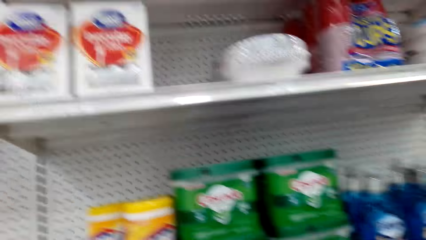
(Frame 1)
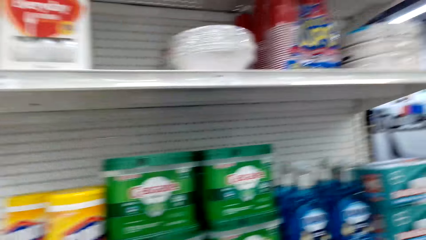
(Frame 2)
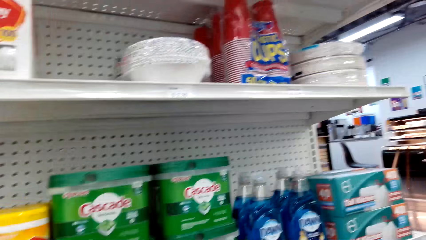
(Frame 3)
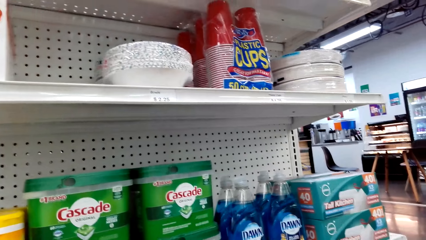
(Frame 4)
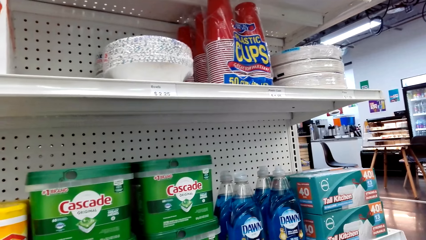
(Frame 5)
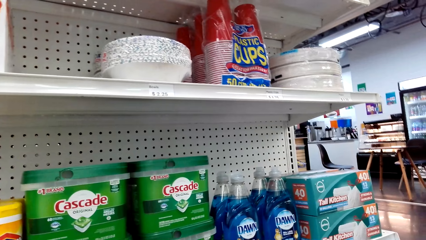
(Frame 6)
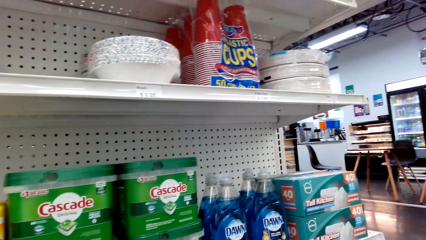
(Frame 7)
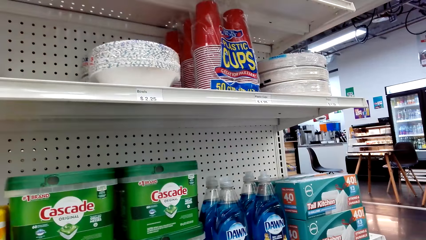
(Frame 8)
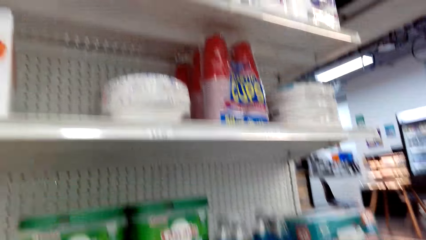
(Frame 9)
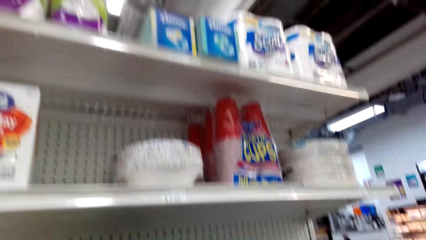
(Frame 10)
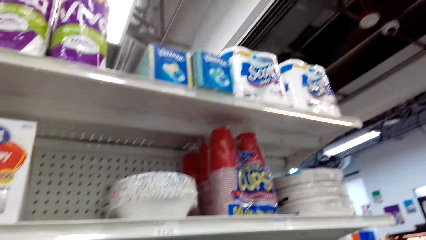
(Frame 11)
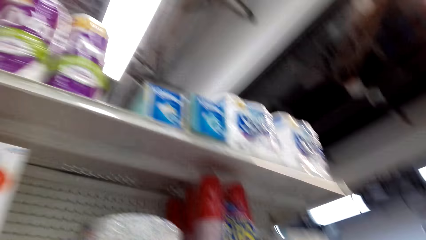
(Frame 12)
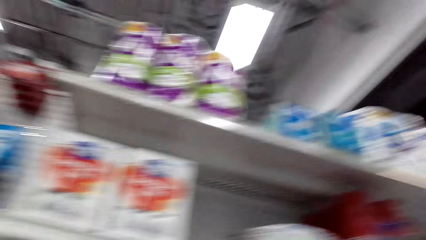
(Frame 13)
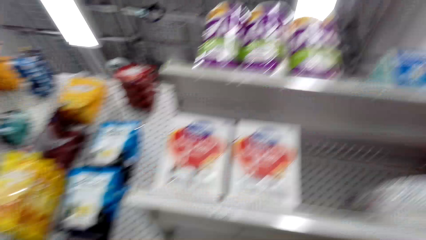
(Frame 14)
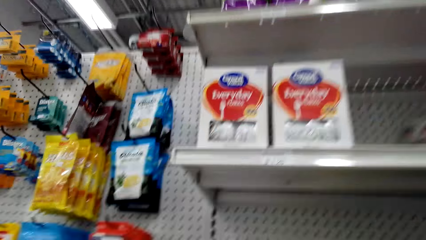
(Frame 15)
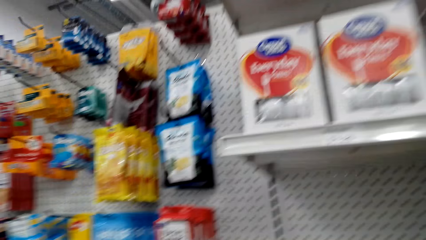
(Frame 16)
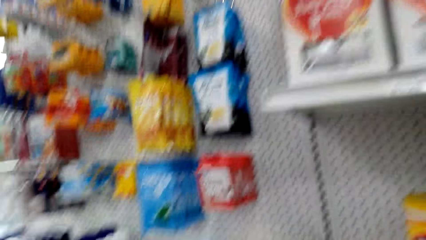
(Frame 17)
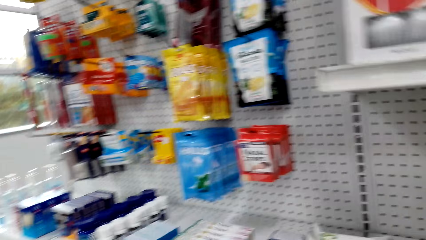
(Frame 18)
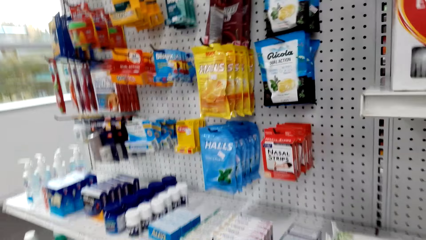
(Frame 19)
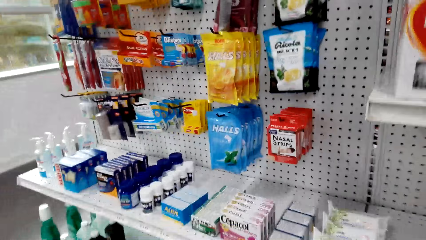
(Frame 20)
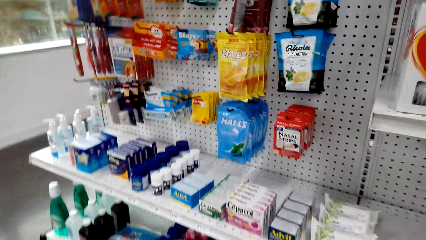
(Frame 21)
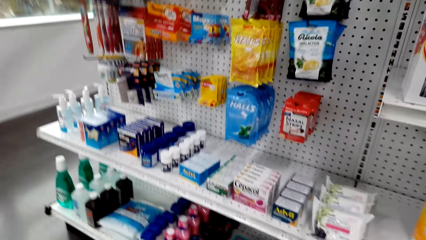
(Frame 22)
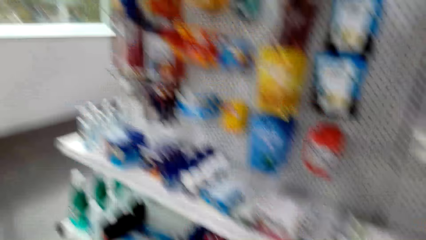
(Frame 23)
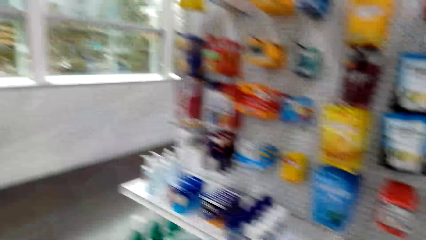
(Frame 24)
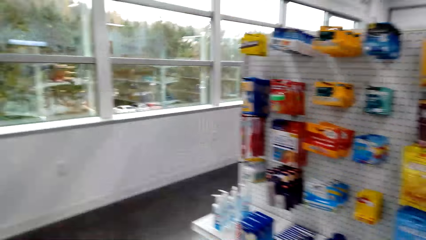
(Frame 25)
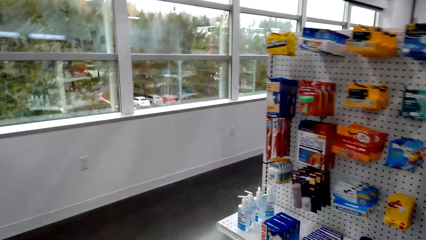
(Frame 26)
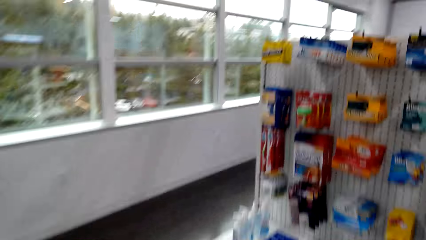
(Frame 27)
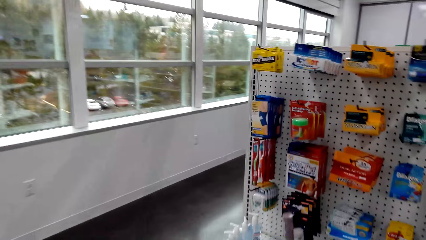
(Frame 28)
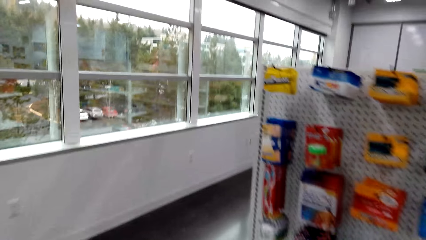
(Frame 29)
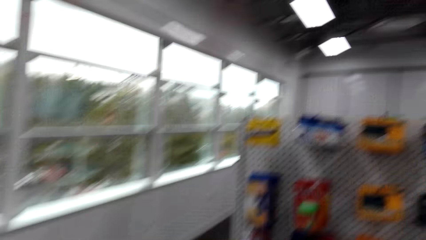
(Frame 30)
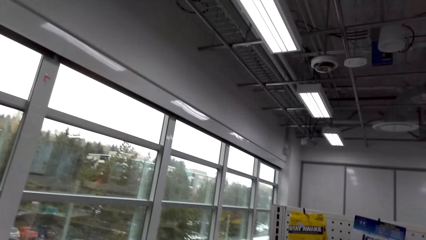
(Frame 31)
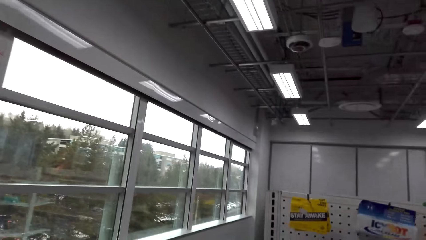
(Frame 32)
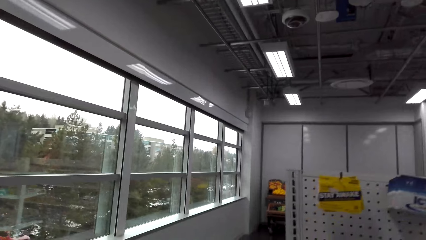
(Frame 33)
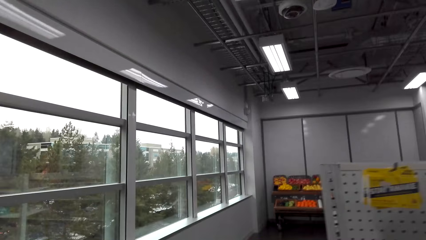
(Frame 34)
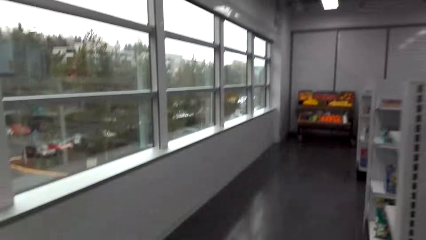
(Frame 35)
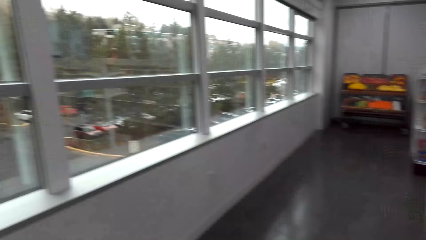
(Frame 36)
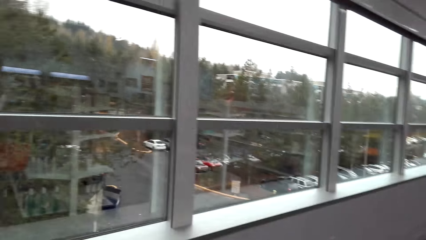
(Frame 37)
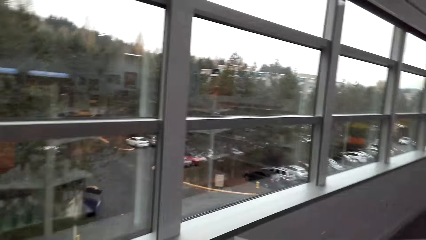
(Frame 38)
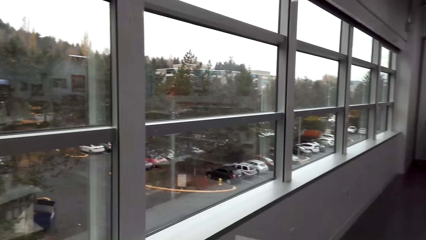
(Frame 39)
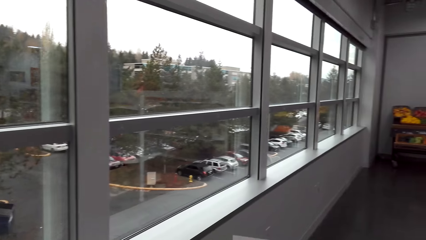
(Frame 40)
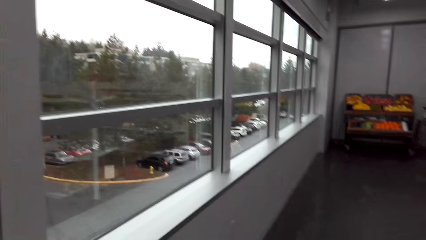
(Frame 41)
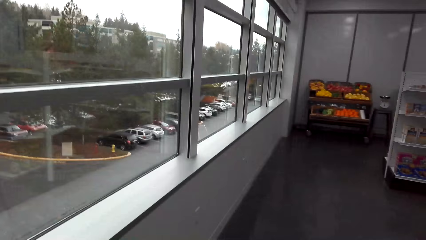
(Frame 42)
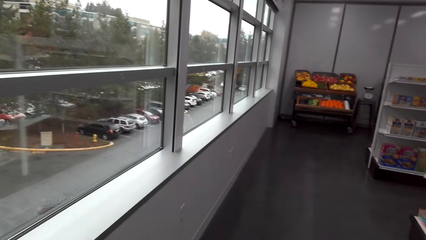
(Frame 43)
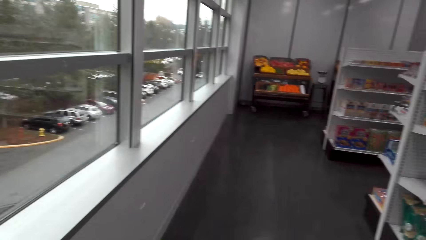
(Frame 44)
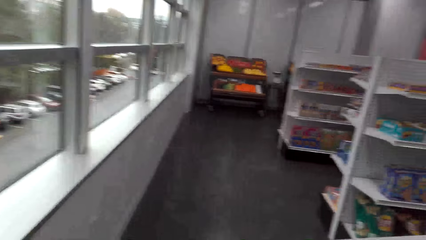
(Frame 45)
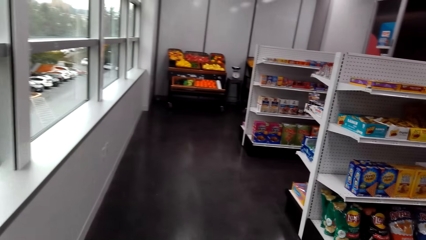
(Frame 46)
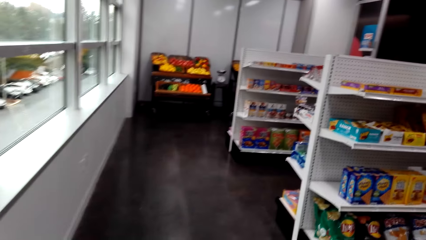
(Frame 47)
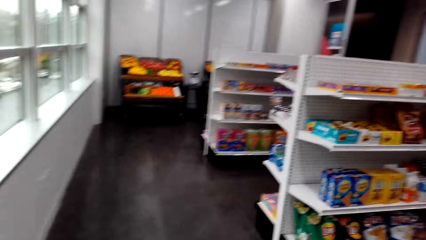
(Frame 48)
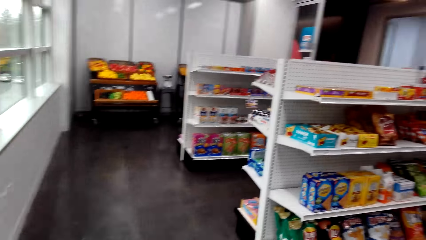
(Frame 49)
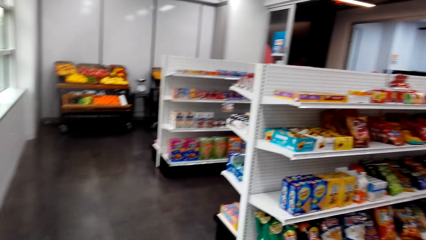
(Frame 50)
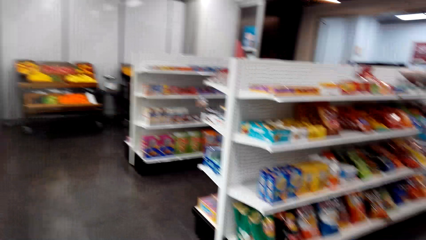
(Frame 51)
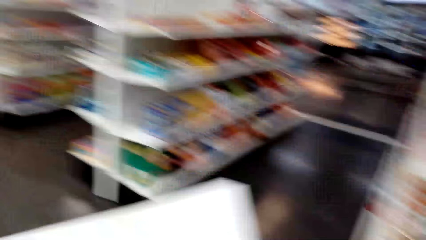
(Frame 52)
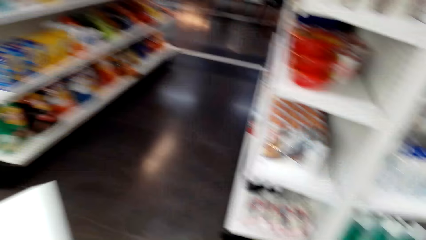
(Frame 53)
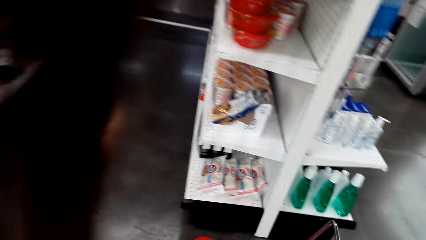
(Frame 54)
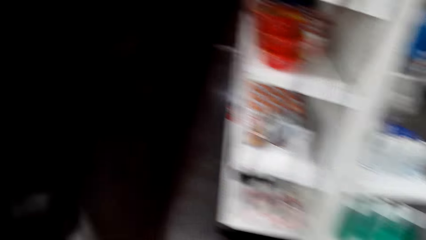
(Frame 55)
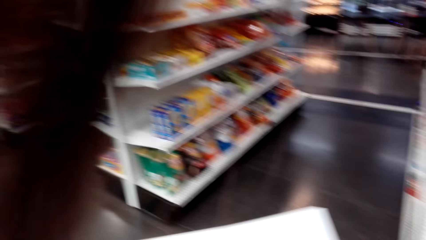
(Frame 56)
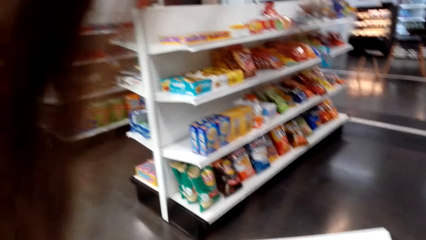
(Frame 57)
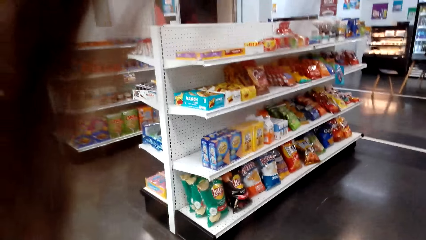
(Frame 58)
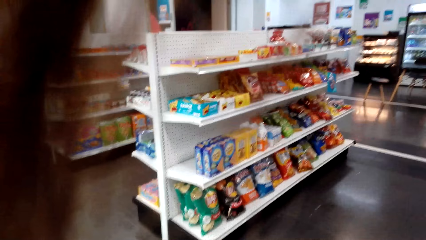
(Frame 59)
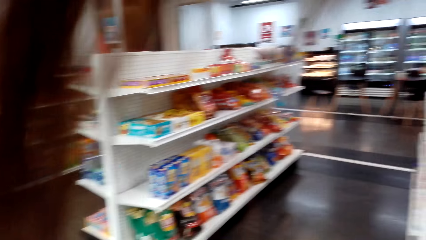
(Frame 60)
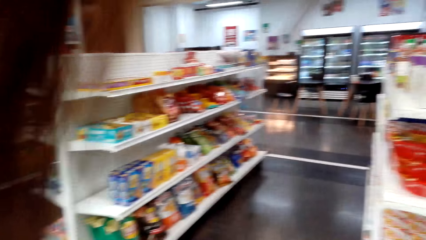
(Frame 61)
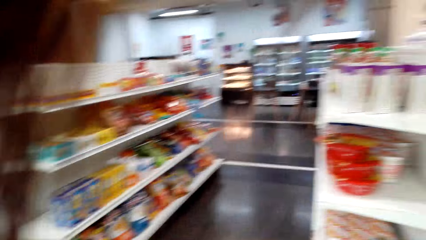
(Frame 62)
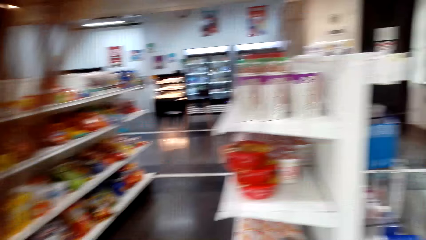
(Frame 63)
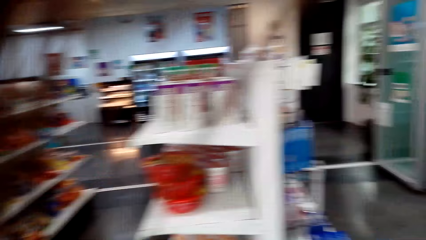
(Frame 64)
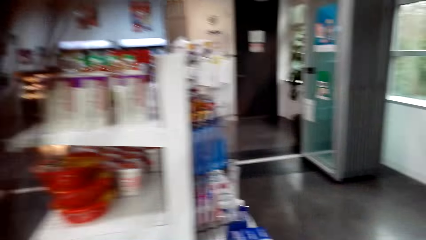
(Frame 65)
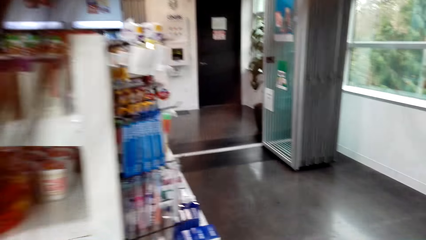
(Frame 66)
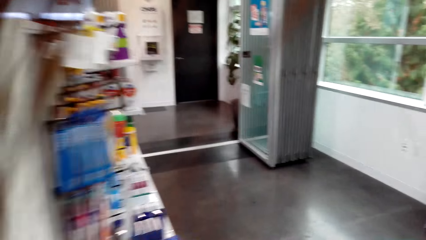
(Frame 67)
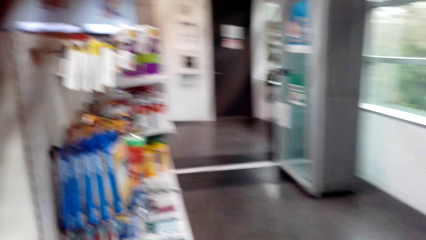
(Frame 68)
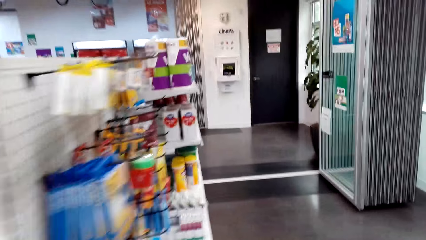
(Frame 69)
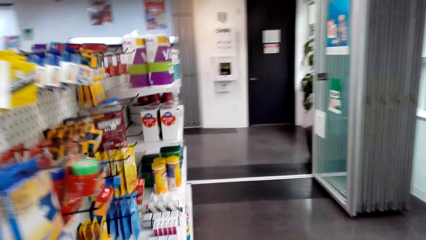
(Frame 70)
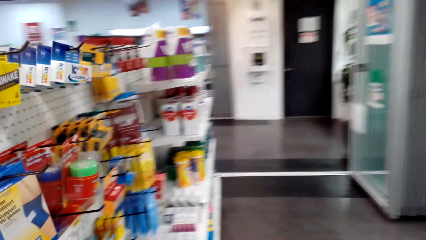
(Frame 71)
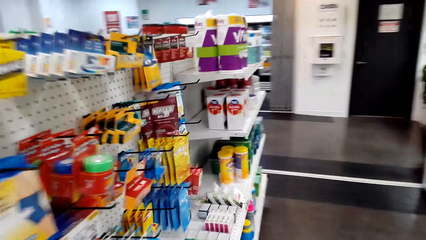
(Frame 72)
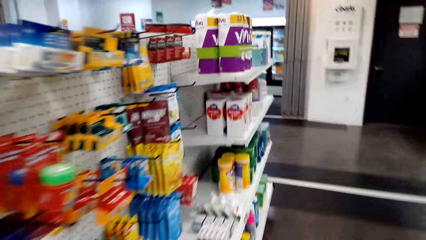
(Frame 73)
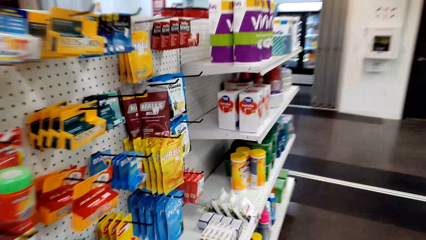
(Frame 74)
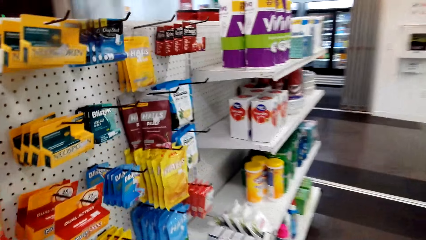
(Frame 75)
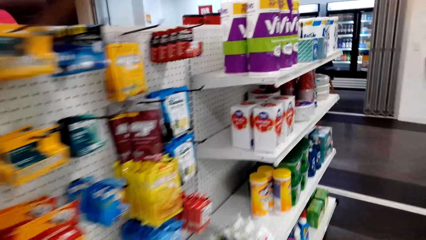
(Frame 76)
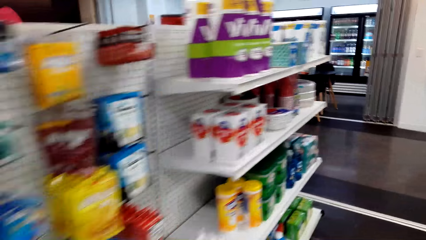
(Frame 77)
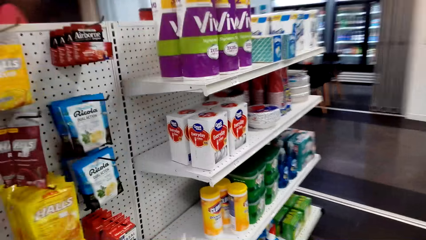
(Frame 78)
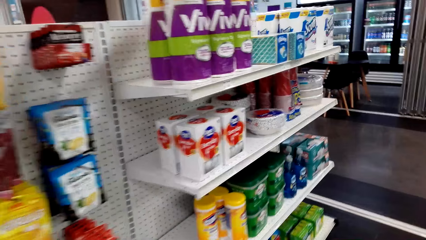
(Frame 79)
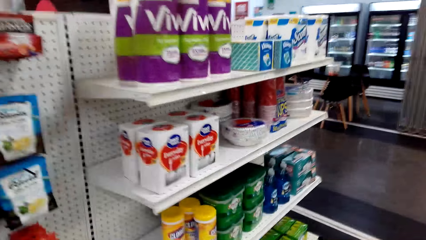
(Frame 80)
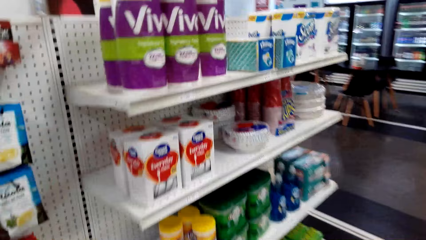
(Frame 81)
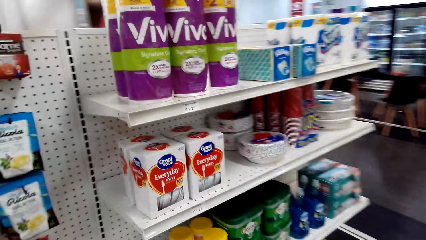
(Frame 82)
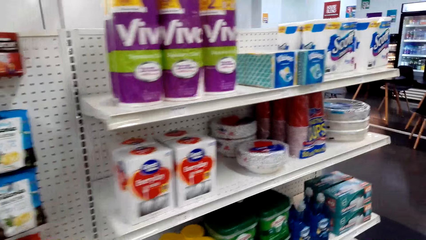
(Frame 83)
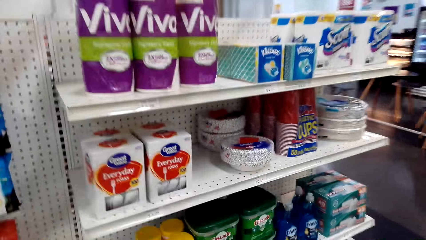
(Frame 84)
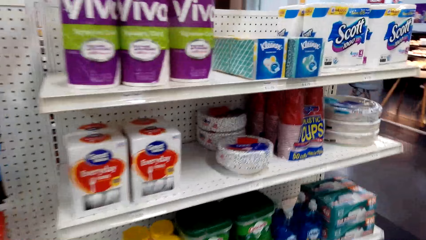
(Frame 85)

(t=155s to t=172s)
The camera wearer looks at the products on the shelf. They walk around the store.
